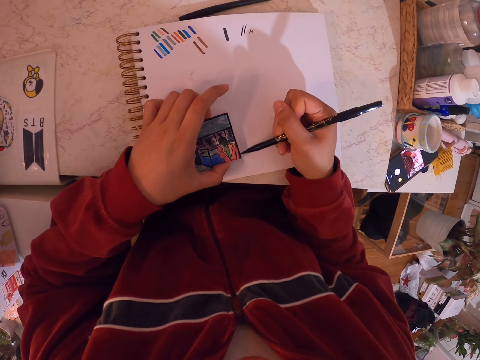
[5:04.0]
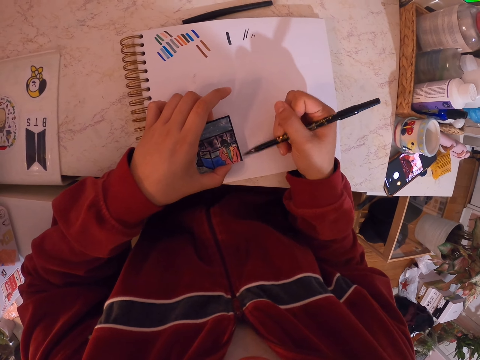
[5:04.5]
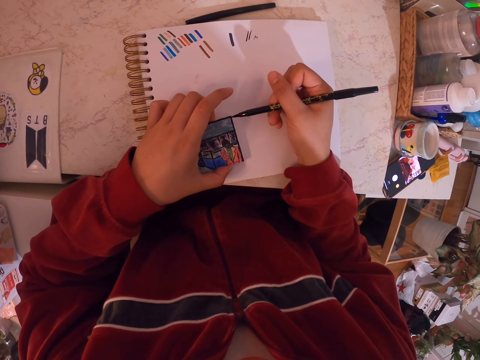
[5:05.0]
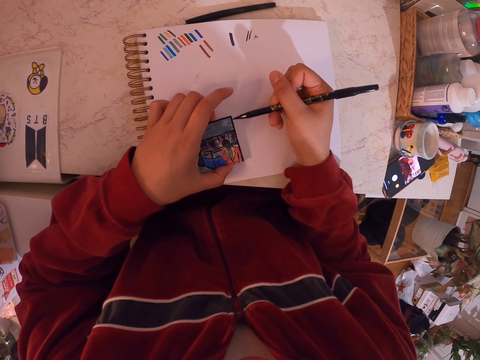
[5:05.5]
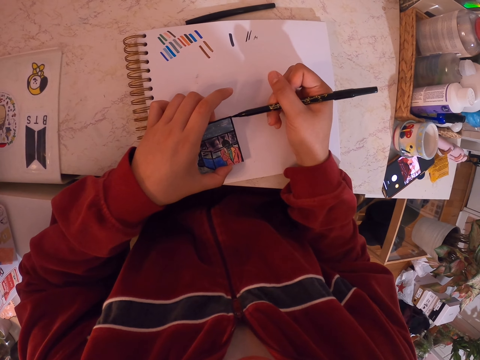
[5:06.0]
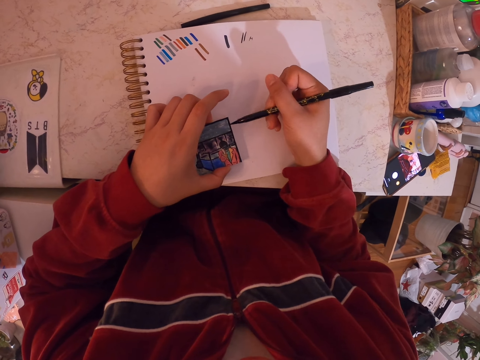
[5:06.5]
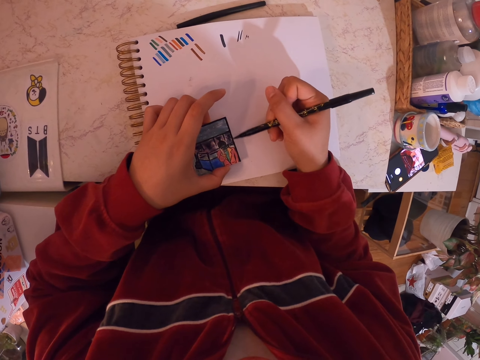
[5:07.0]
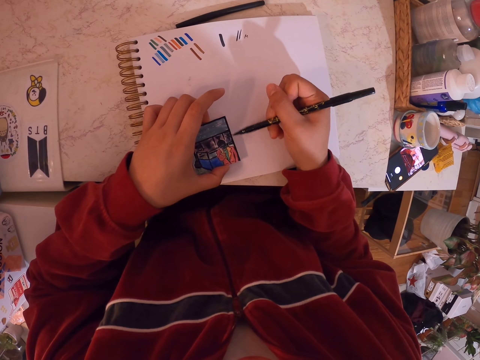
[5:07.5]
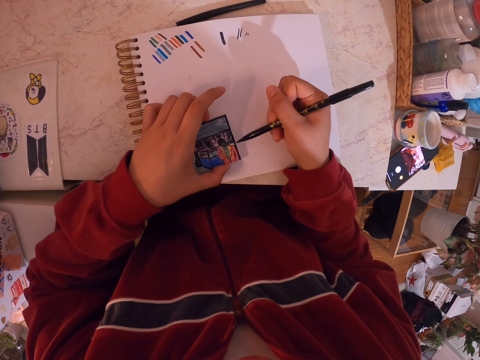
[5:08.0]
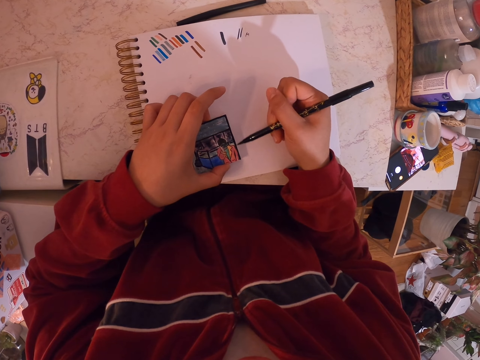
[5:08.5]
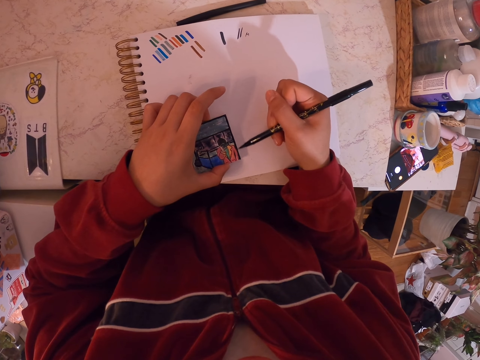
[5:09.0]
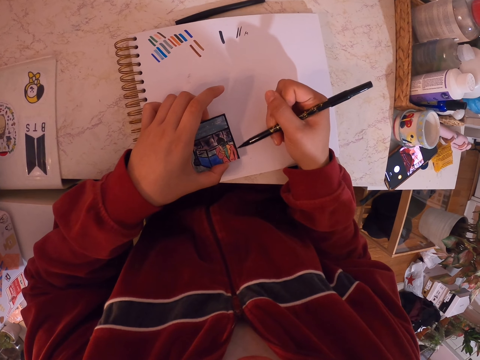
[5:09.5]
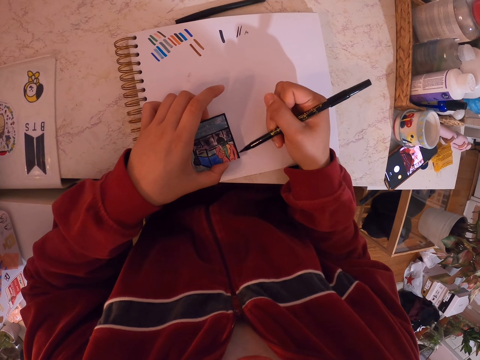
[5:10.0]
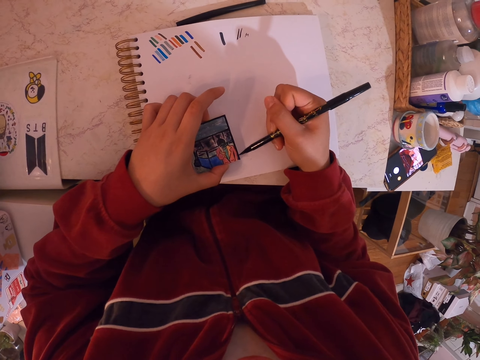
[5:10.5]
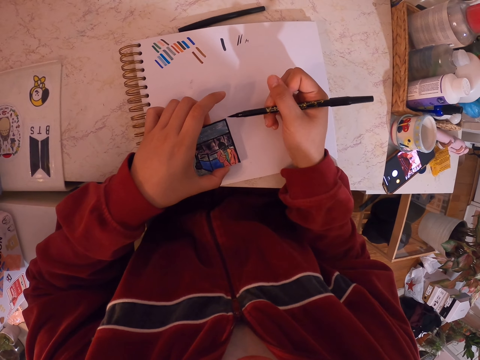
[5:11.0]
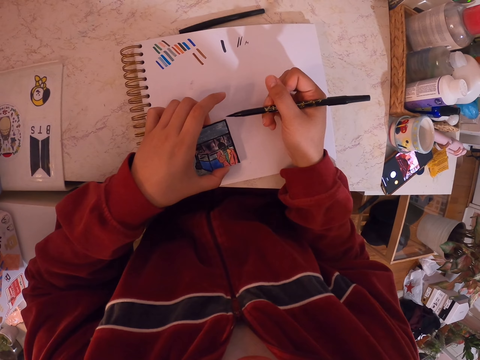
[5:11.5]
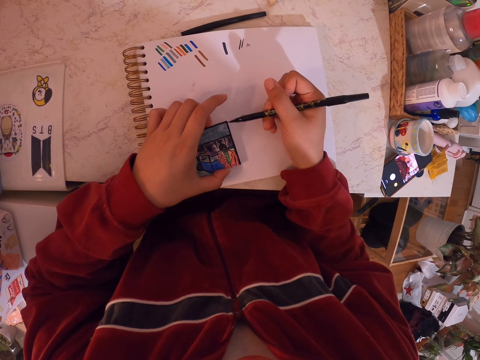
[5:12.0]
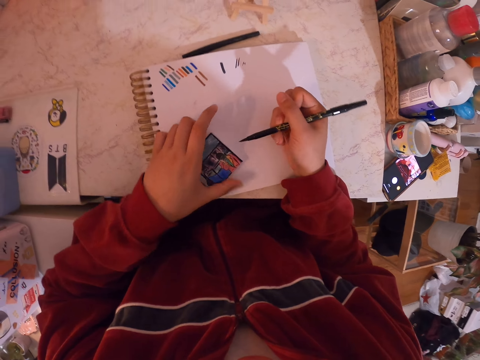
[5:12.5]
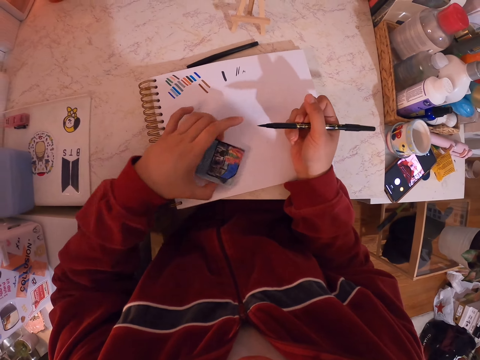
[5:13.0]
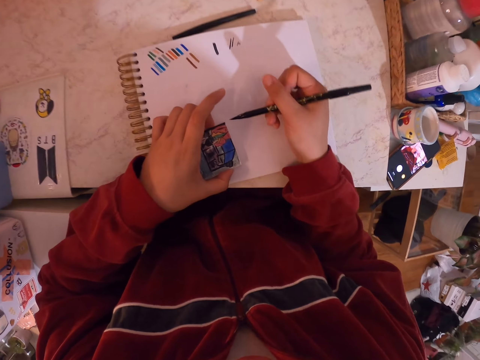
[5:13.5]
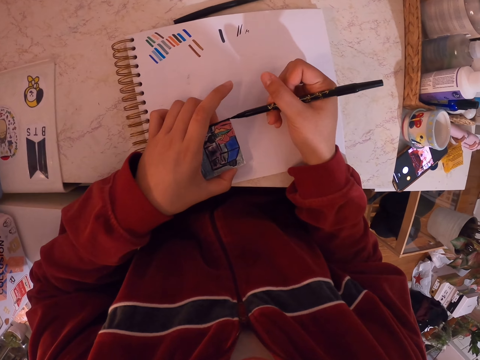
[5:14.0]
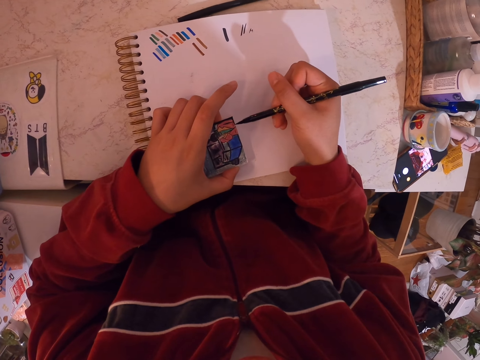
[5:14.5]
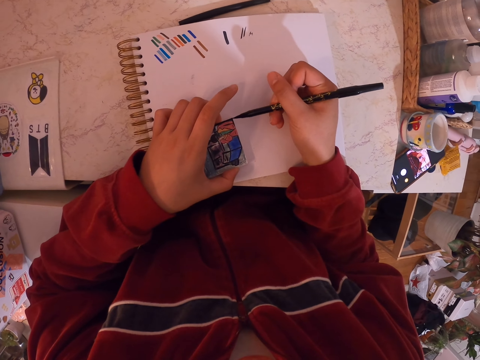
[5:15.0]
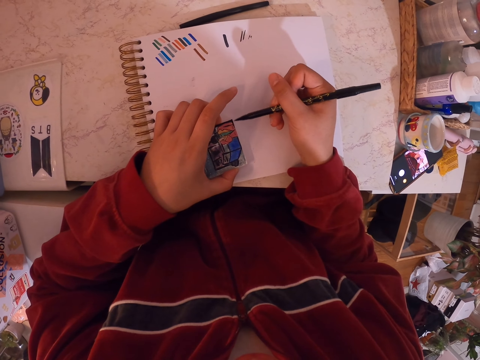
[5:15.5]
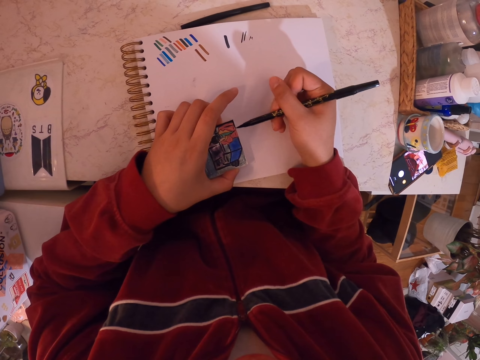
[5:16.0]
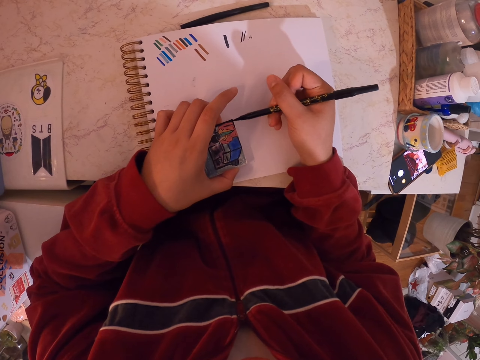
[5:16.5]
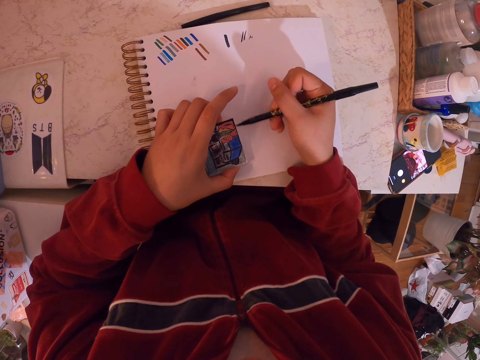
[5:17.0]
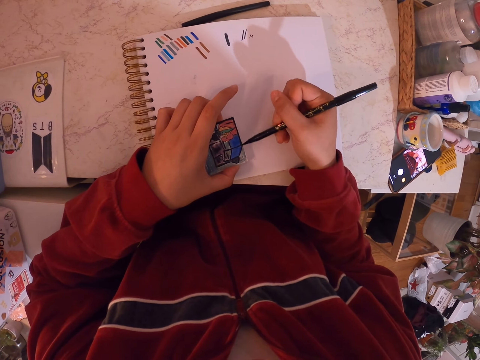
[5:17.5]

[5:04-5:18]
The camera wearer holds a pen and rotates the art. They paint the art with a painting pen.

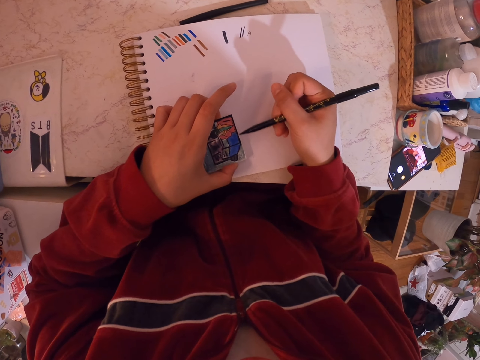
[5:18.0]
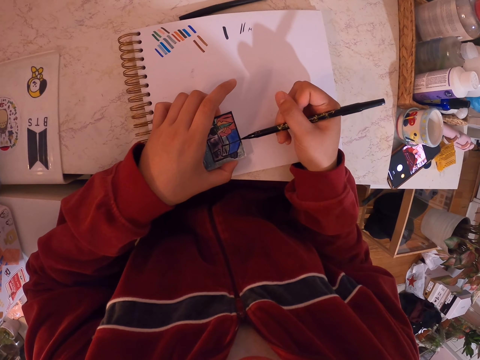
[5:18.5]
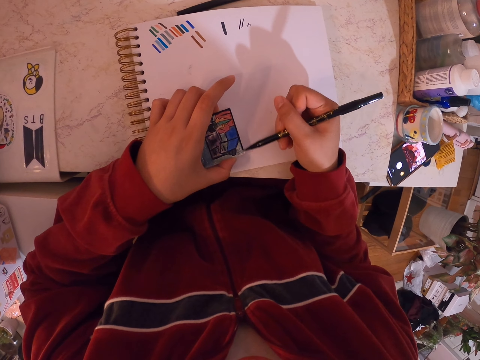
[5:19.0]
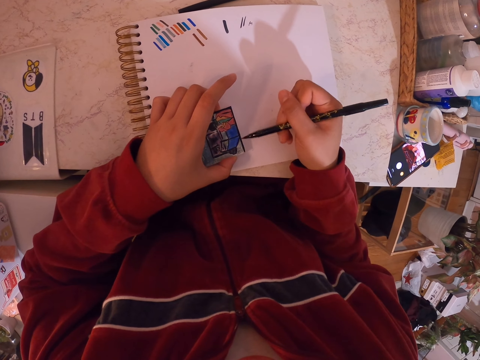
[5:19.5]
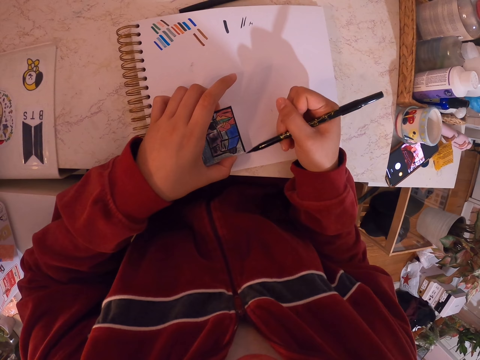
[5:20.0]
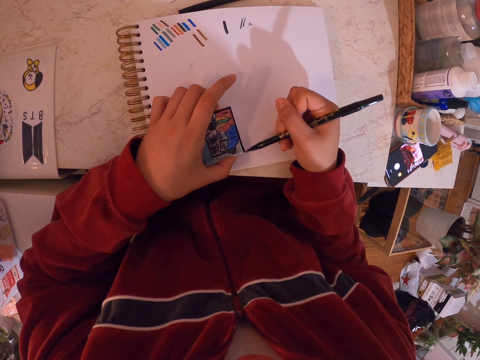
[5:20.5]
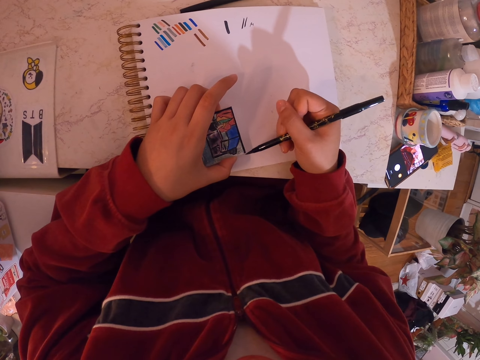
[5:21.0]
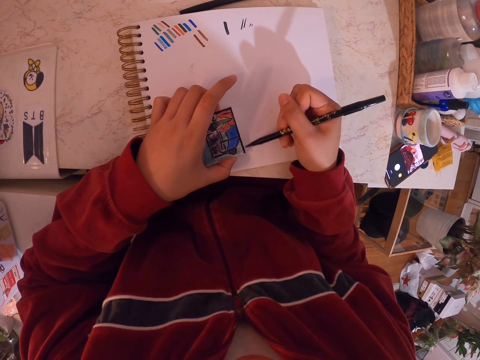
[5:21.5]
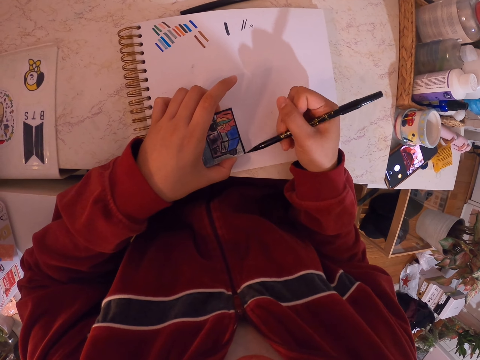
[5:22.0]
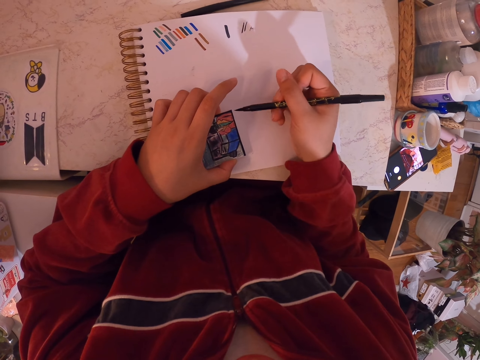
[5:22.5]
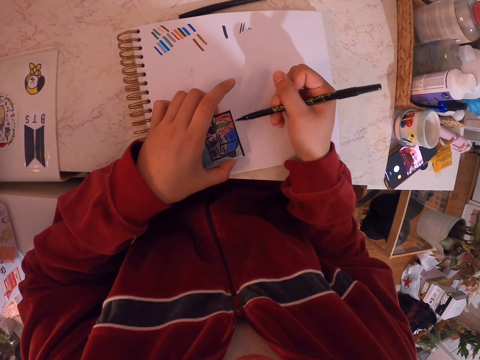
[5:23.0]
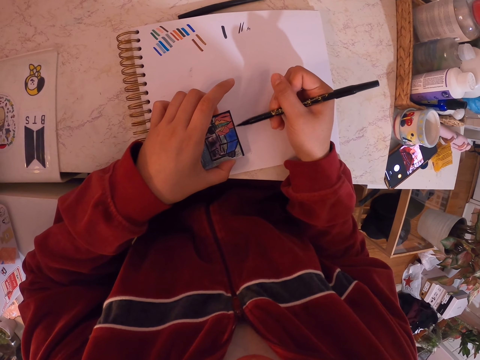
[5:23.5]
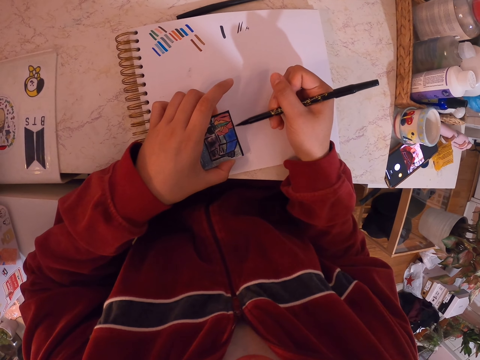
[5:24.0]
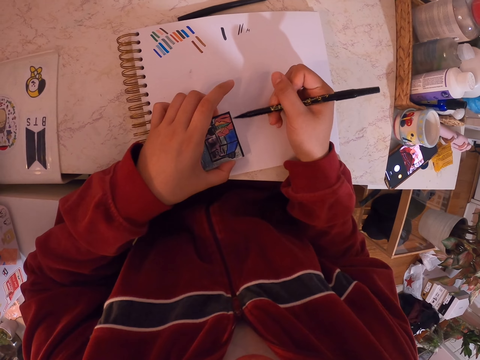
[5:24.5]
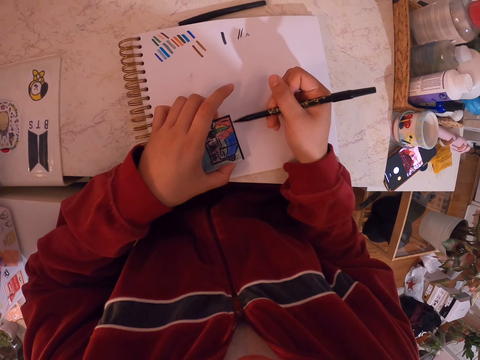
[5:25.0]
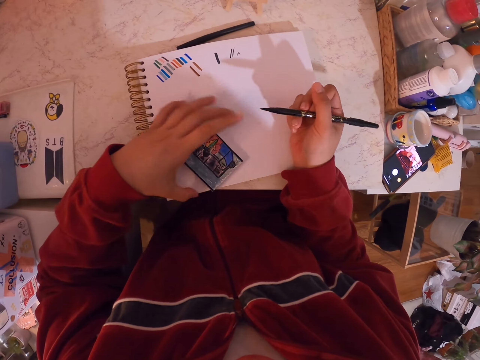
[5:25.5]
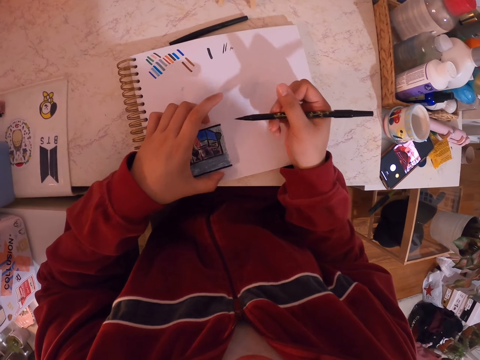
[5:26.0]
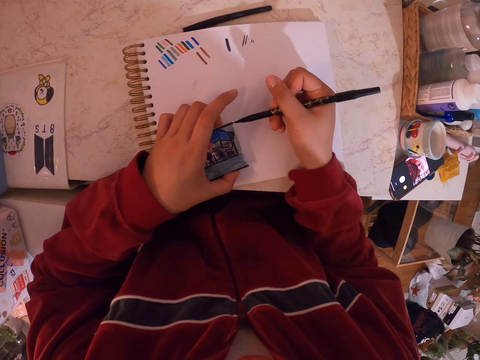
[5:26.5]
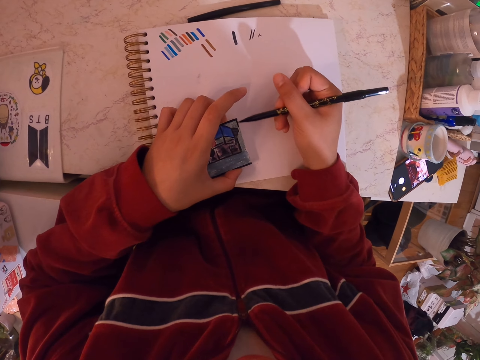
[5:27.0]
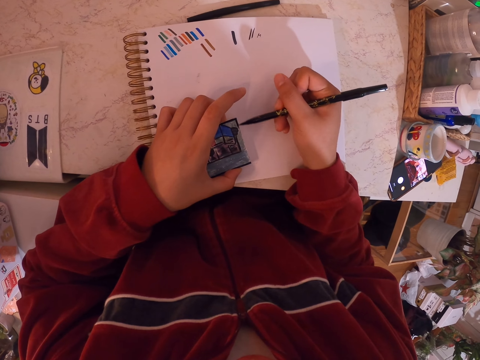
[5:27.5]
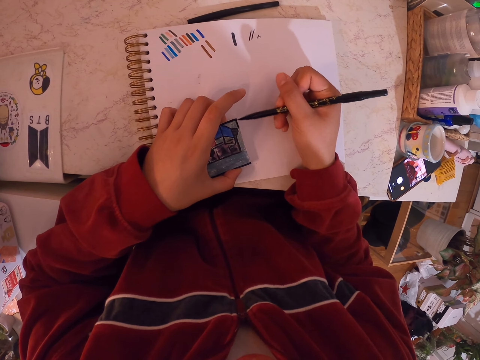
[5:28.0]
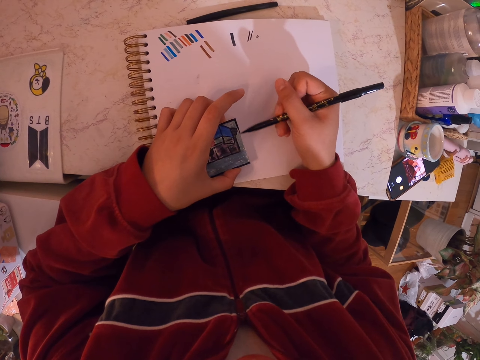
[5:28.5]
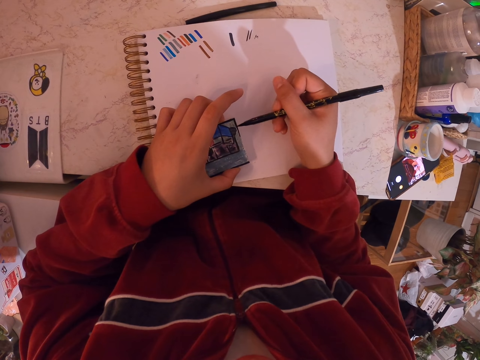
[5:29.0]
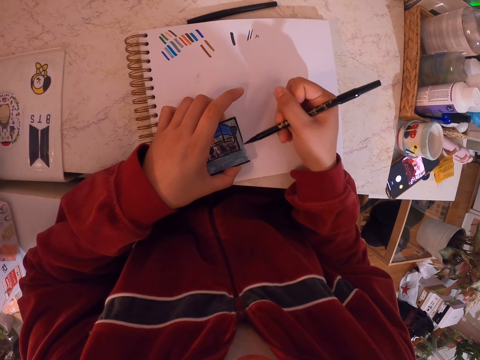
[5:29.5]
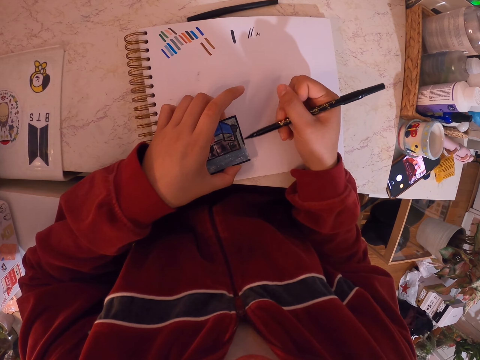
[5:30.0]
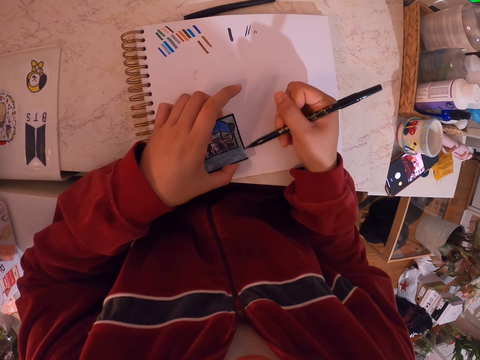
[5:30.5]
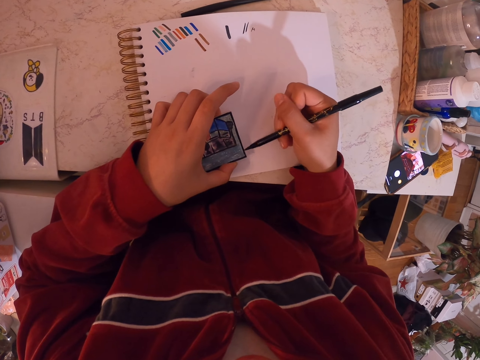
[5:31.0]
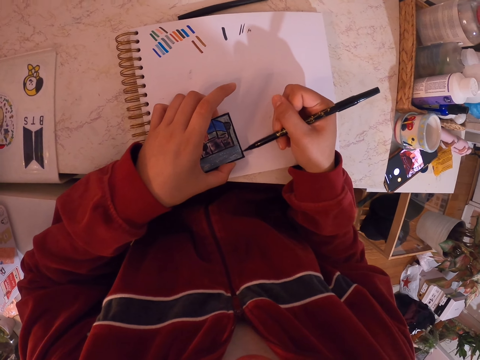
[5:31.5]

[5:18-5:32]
The camera wearer rotates the art and holds a pen. They paint the art with a painting pen.
